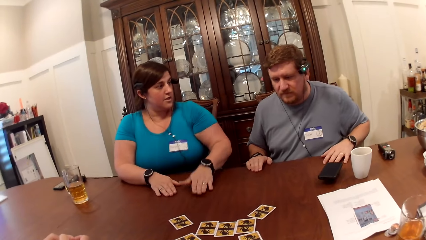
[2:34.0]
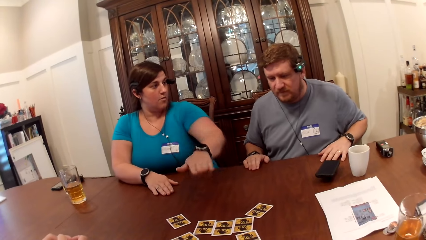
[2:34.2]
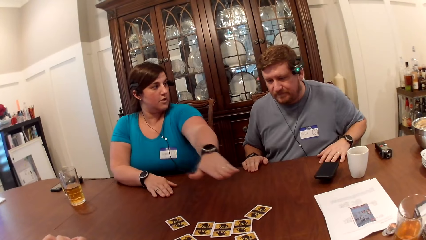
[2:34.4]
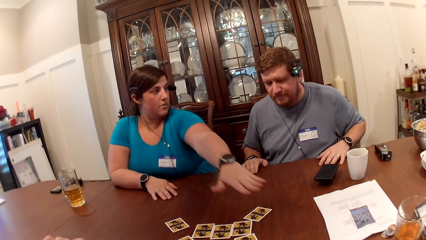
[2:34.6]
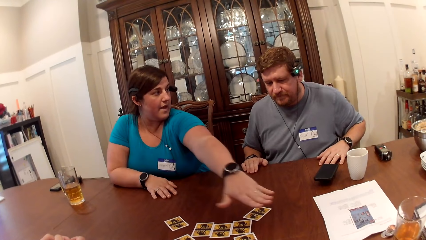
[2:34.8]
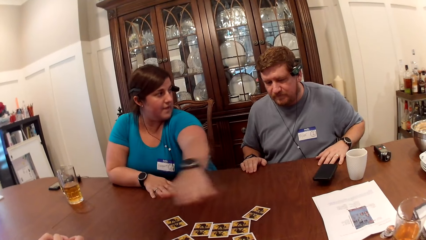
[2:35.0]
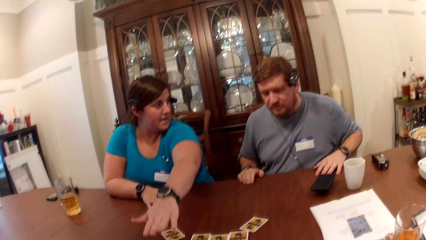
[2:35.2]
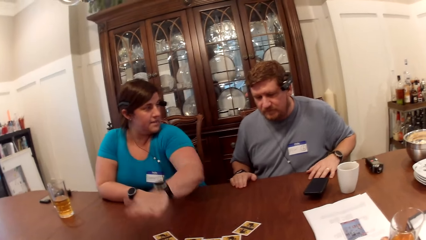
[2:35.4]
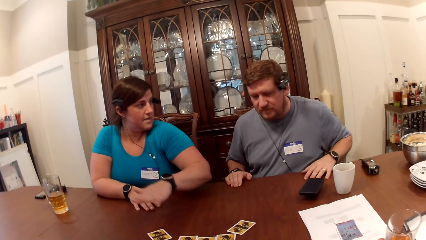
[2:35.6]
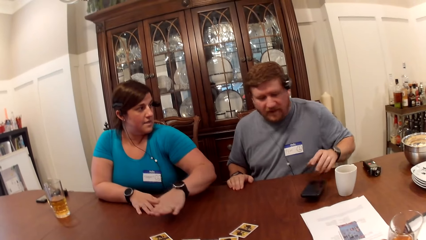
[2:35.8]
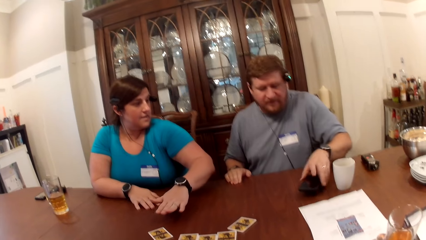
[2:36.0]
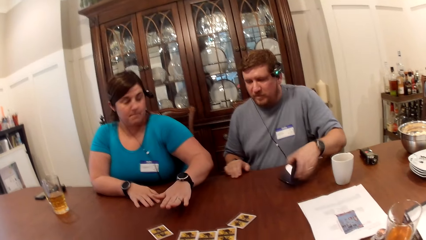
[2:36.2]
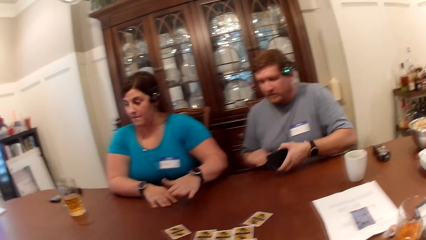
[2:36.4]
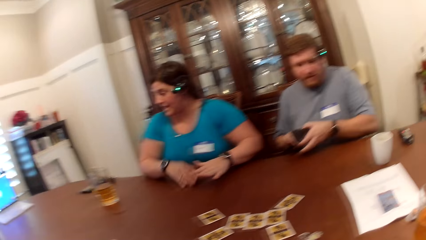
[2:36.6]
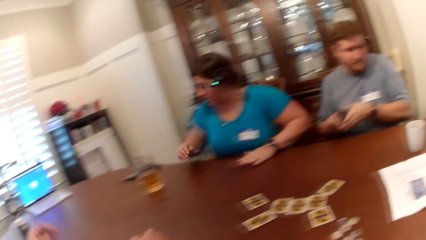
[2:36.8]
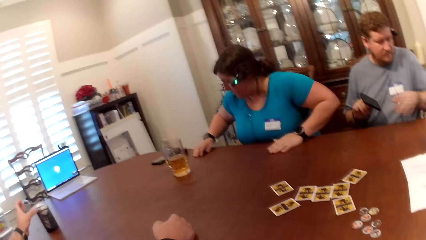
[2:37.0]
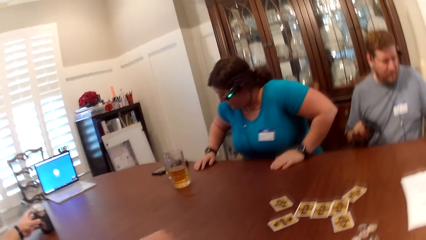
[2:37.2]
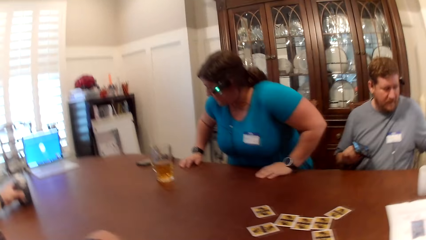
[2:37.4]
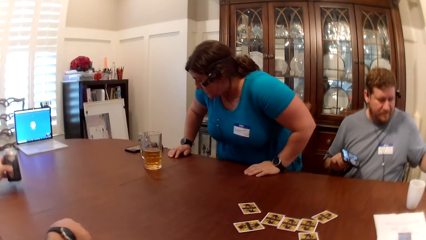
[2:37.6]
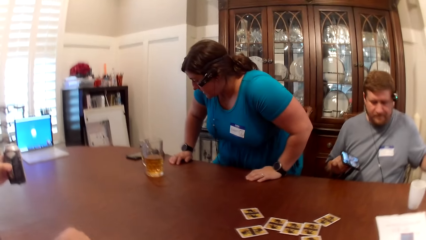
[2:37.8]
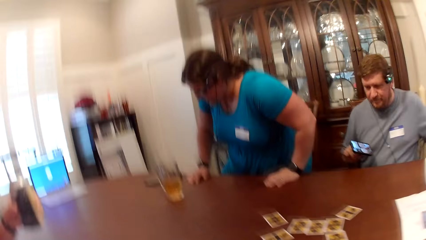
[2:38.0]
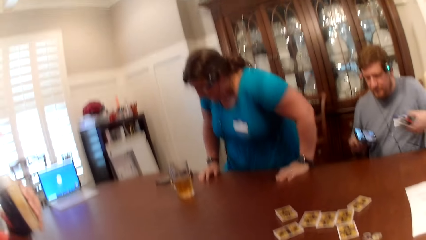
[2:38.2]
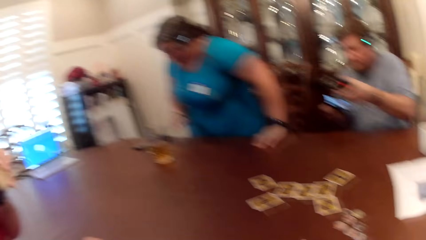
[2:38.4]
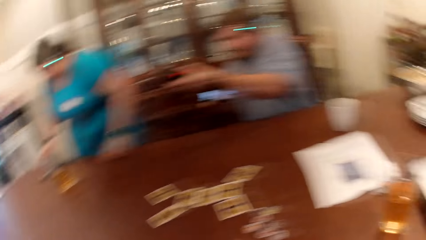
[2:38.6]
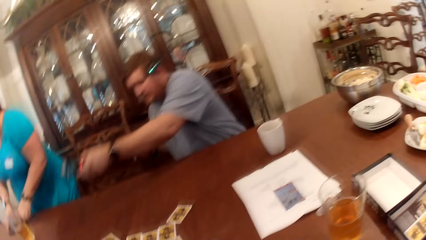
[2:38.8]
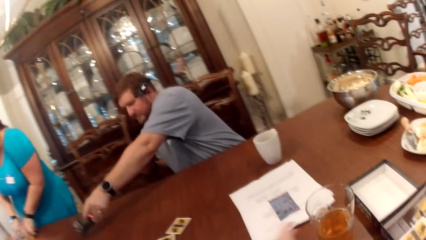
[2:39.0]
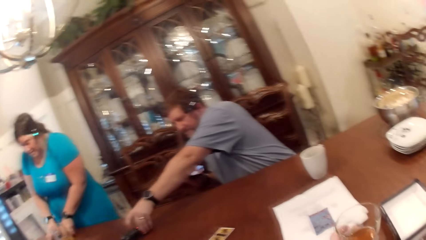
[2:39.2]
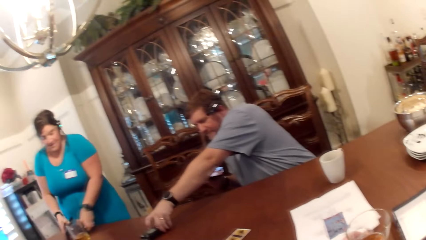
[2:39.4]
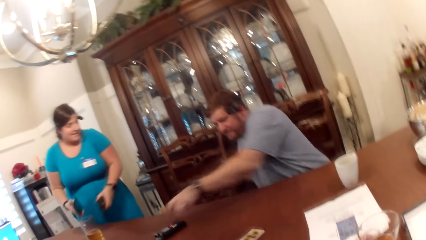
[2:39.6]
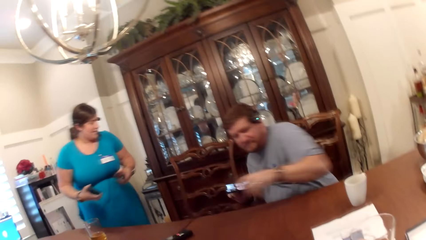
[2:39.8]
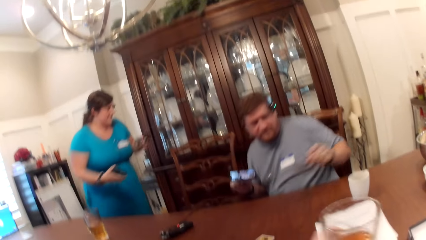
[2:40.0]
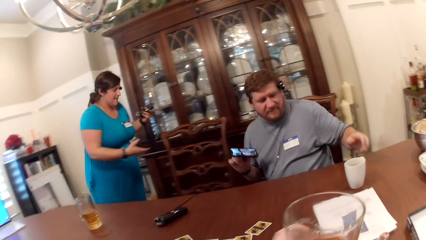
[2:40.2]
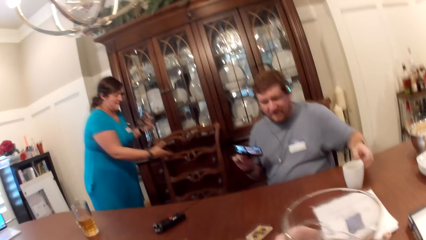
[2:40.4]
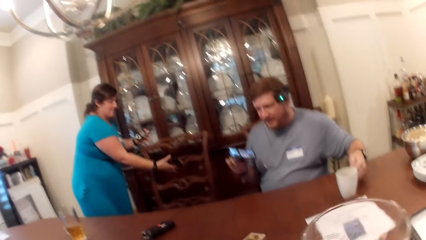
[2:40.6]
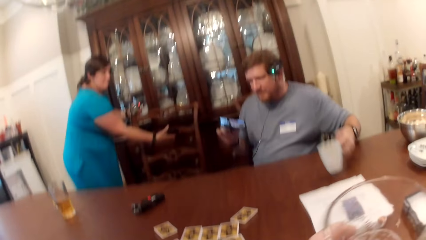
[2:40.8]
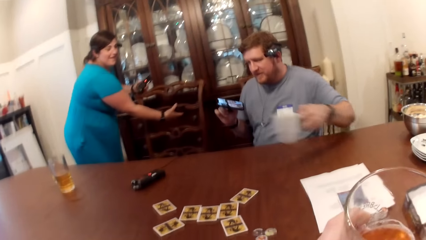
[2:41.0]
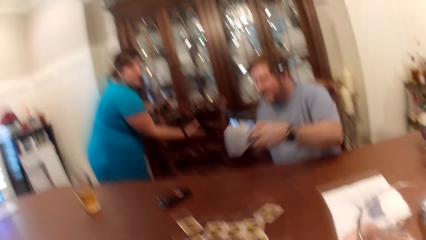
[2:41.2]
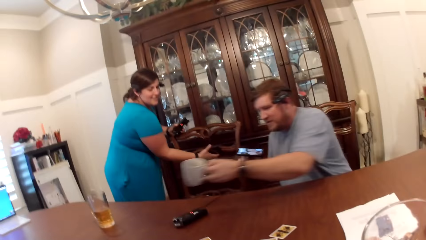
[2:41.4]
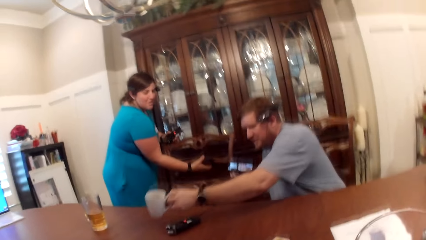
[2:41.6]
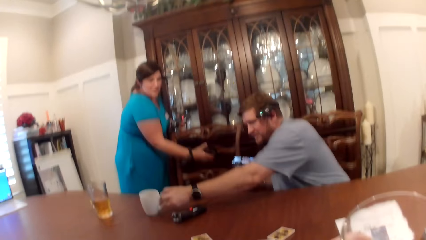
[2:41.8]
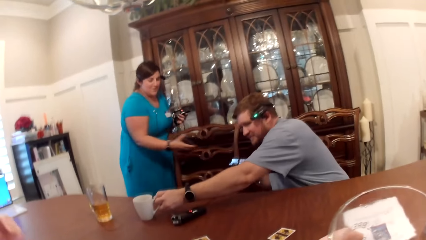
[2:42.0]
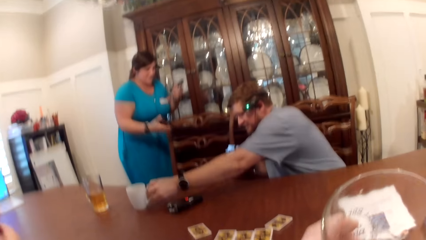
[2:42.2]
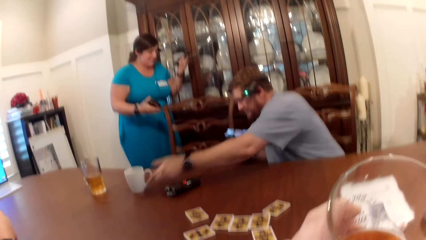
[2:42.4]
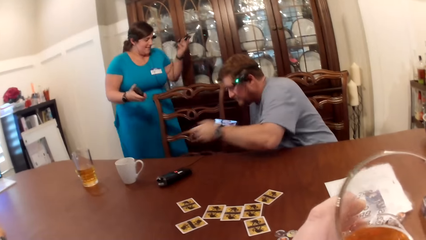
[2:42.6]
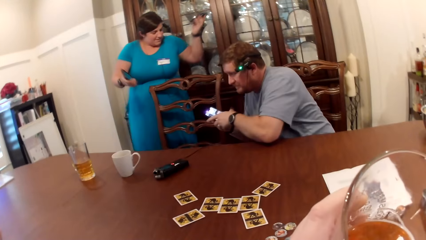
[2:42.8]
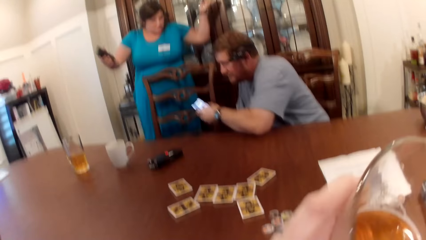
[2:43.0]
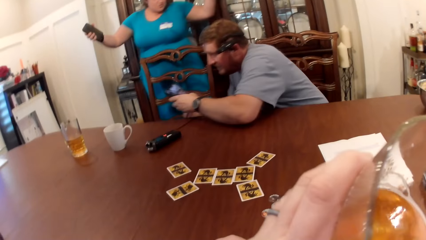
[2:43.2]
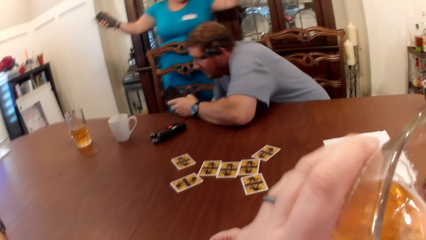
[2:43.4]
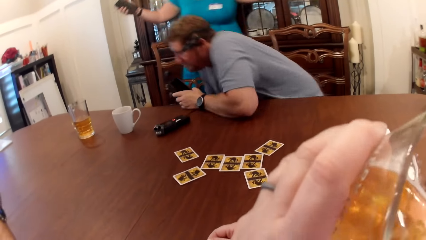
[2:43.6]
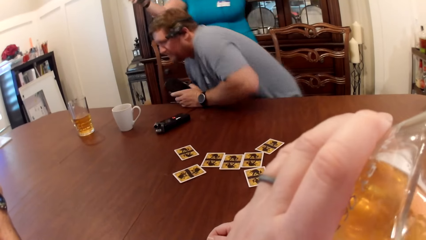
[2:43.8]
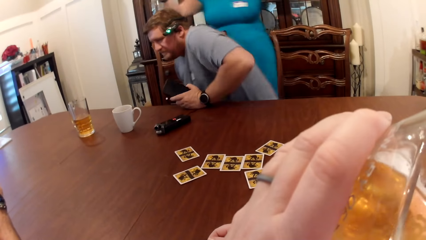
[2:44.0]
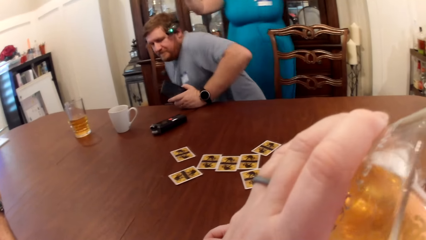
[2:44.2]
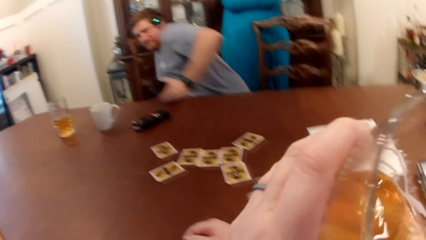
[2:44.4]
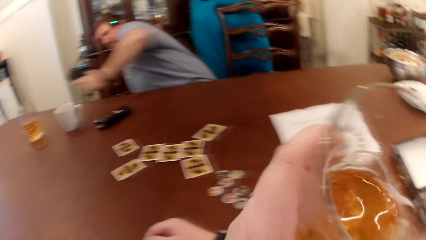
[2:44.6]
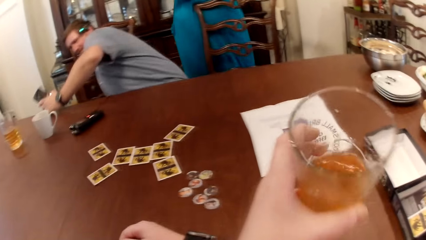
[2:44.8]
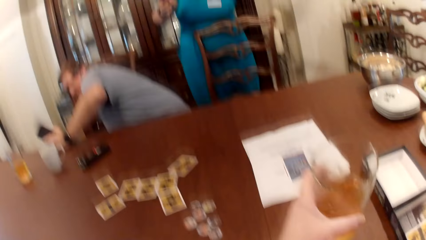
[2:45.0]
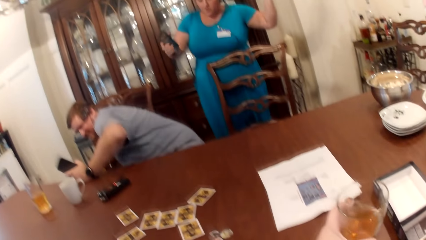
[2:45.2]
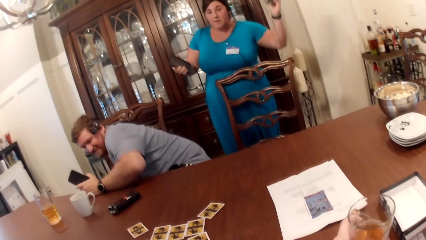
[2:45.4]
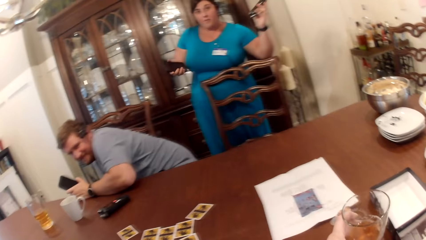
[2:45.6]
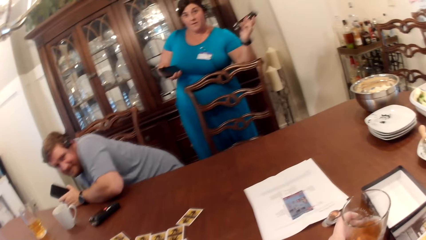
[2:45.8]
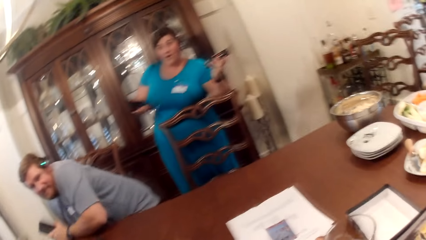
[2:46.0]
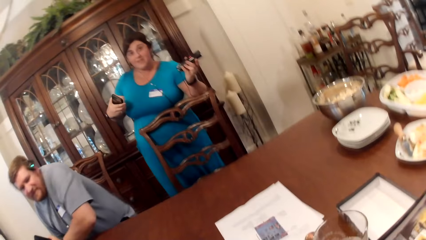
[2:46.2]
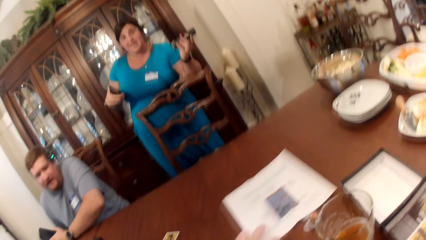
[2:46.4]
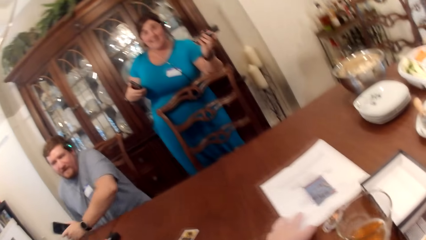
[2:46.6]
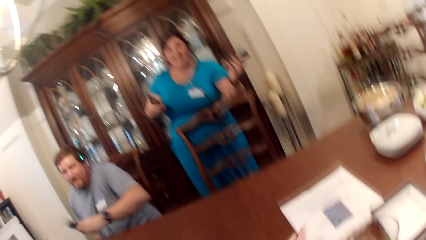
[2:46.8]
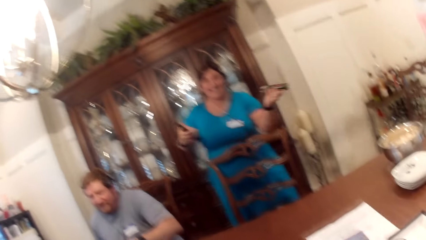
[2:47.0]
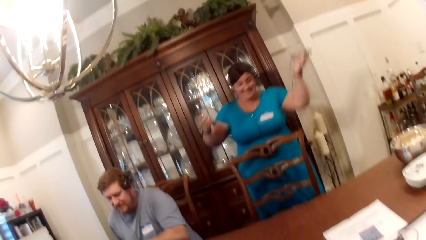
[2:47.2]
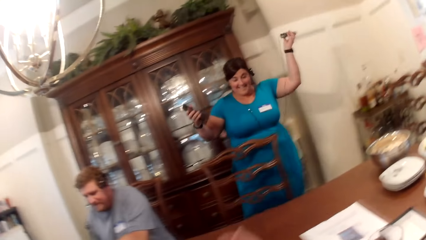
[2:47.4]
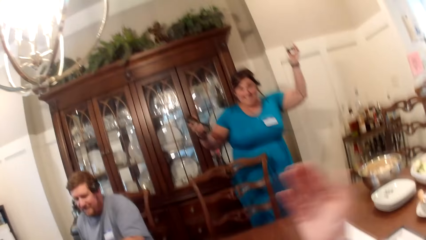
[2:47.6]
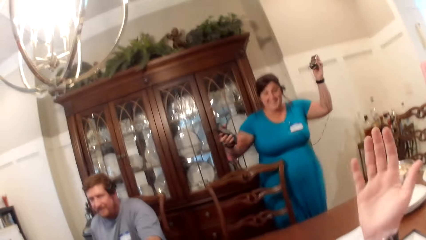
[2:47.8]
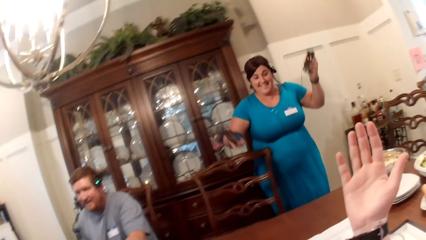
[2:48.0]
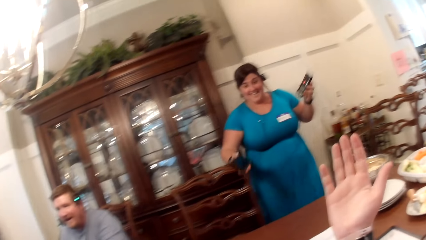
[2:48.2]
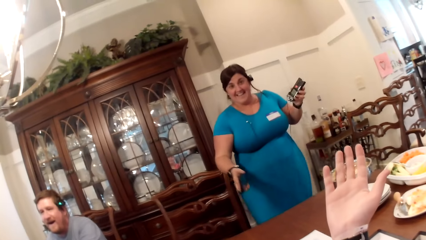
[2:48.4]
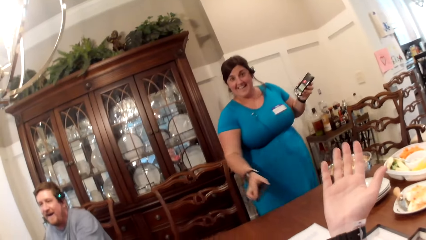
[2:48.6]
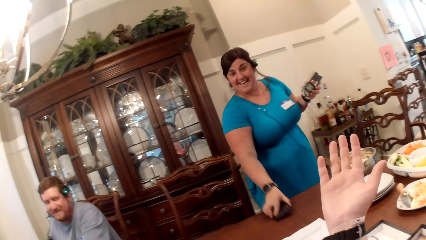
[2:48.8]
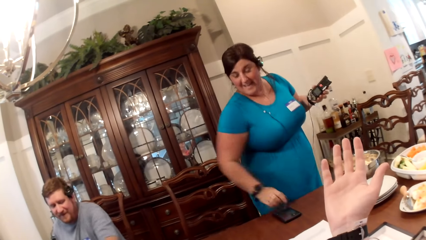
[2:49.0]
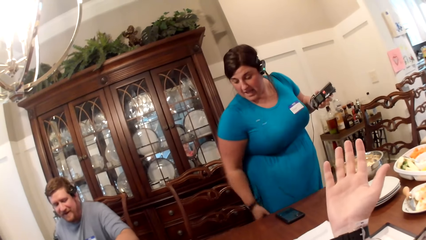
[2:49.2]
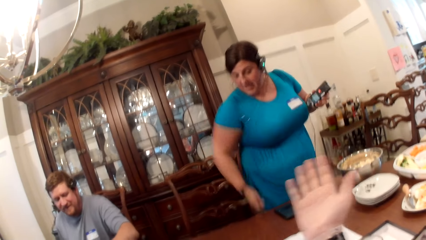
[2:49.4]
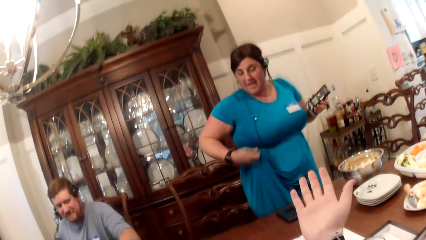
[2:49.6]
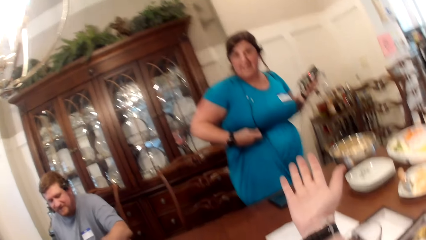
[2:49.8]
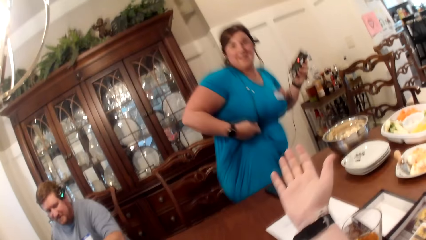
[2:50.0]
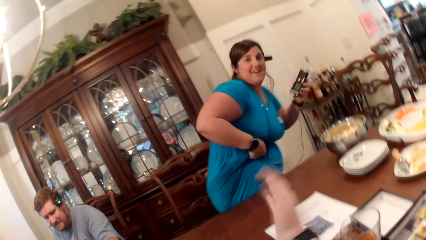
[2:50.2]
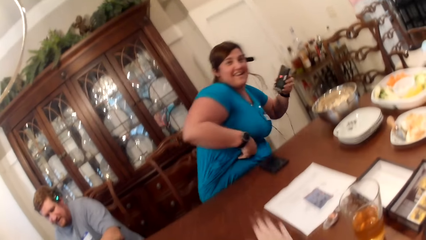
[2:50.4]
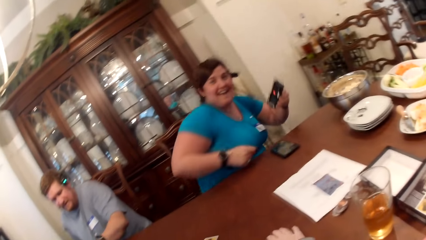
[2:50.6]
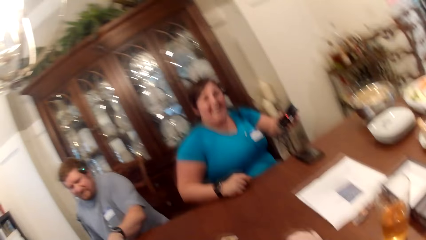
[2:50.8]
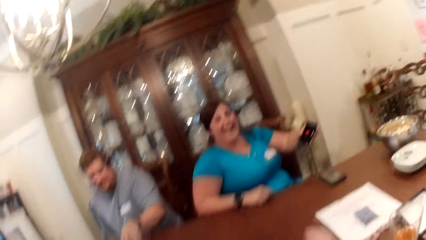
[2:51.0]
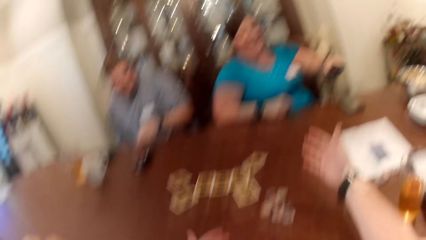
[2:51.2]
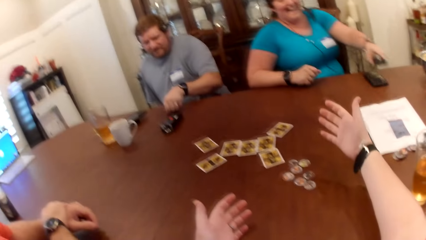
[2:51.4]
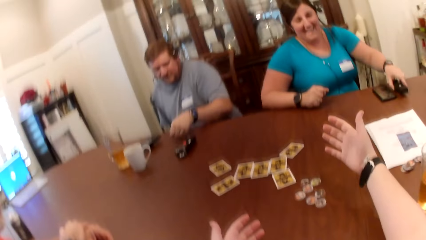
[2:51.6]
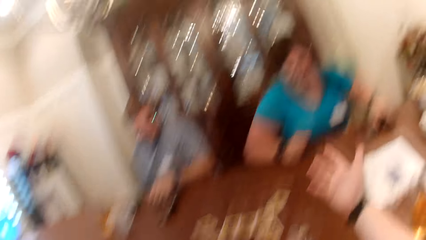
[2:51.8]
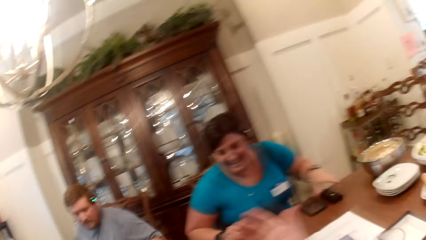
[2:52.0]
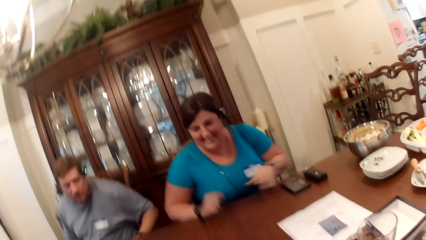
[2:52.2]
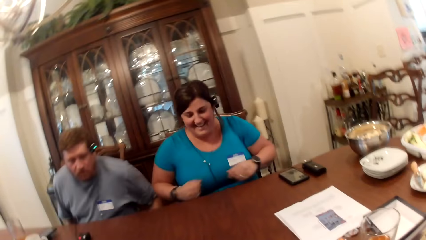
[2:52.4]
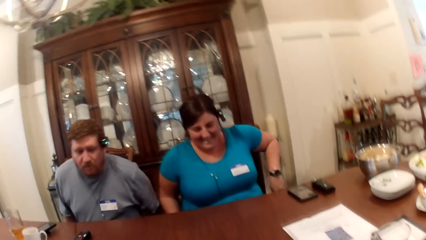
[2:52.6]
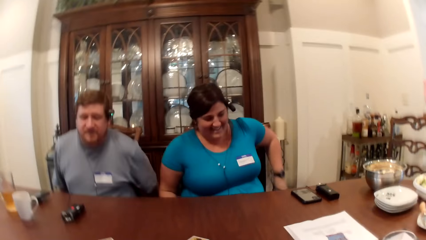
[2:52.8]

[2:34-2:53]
A woman converses with a man, another man and the camera wearer. The woman places her hands on the table. The woman stretches her left hand over the set of cards on the table. The other man picks the phone from the table with his left hand. The woman stands from a chair. The first man picks a canned drink from the table with his left hand. The other man places the phone on the table with his left hand. The woman picks the phone from the table with her right hand. The camera wearer picks the glass of juice with her left hand. The other man picks a mug from the table with his left hand. The woman adjusts the chair with her hands. The other man places the mug on the table with his left hand. The woman walks away from the chair. The camera wearer drinks from the cup of juice in her left hand. The other man stands from the chair. The other man sits on the chair. The woman places the phone on the table with her right hand. The woman sits on the chair. The camera wearer places her right hand on the table. The woman places a dictaphone on the table.
